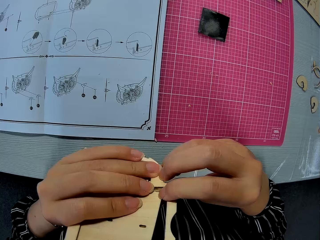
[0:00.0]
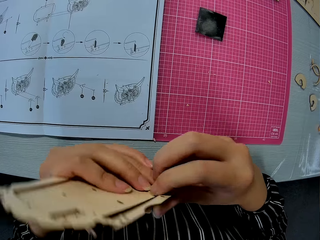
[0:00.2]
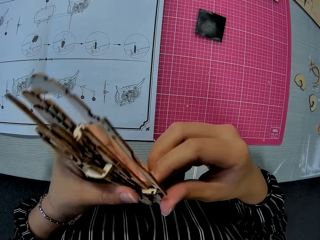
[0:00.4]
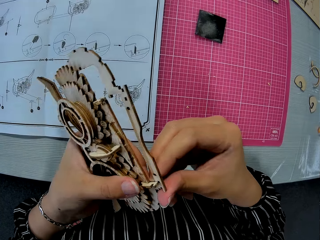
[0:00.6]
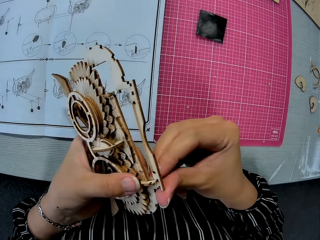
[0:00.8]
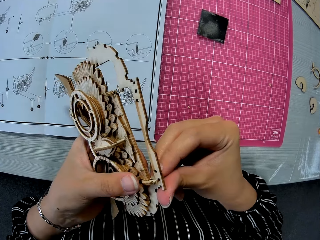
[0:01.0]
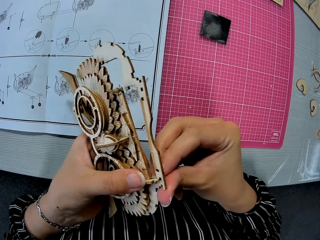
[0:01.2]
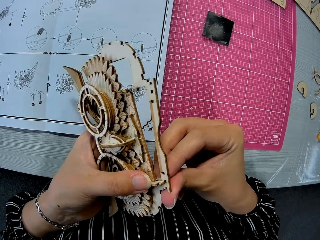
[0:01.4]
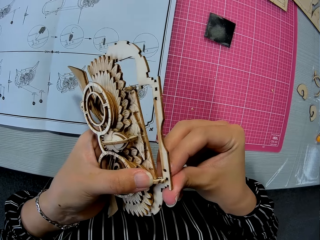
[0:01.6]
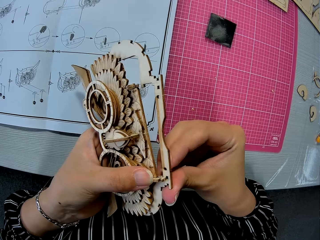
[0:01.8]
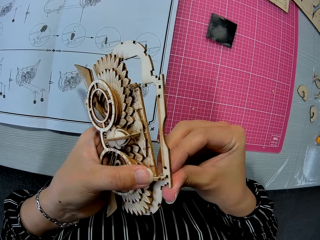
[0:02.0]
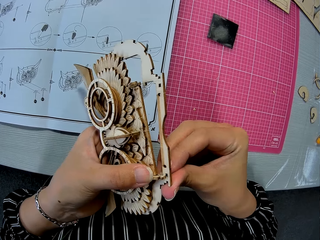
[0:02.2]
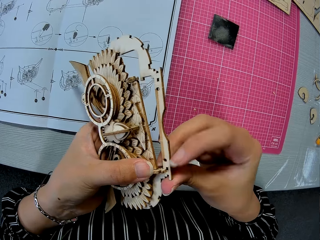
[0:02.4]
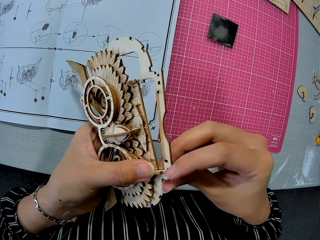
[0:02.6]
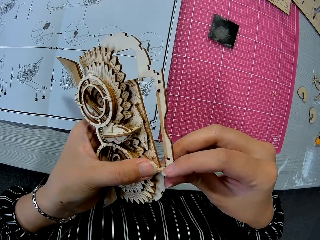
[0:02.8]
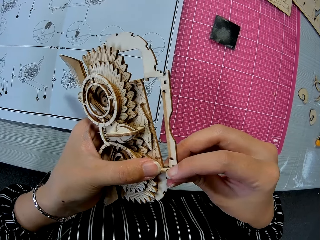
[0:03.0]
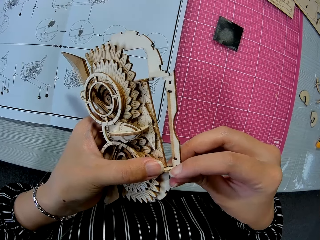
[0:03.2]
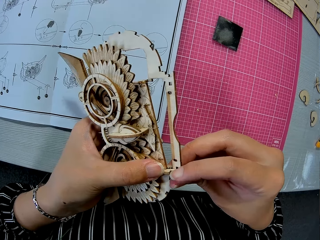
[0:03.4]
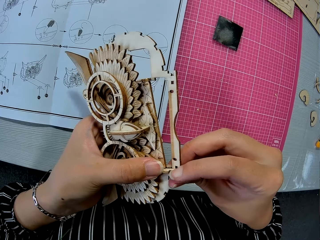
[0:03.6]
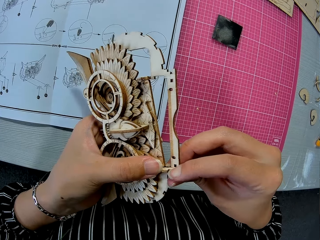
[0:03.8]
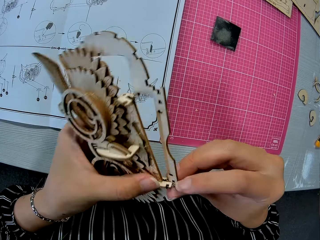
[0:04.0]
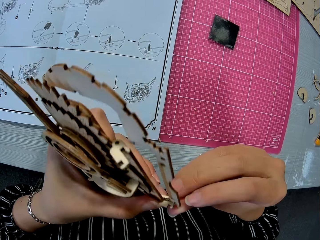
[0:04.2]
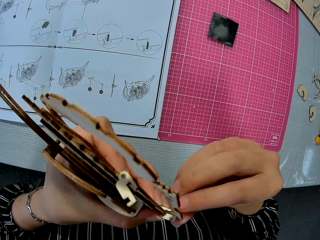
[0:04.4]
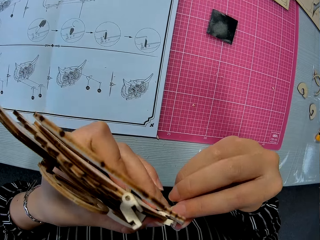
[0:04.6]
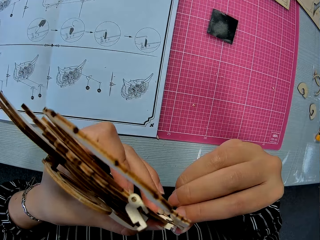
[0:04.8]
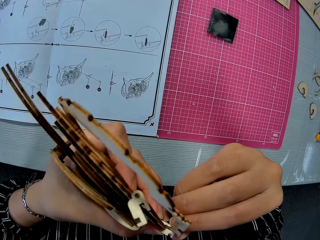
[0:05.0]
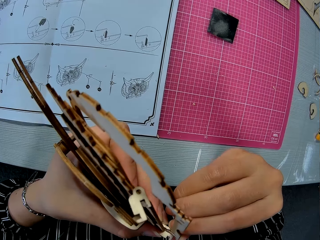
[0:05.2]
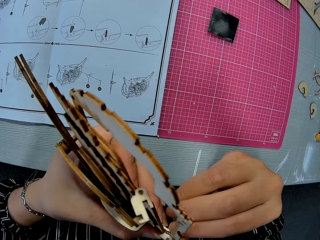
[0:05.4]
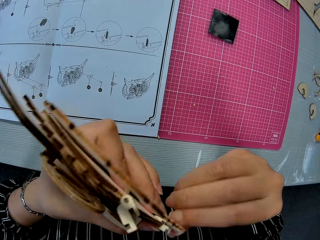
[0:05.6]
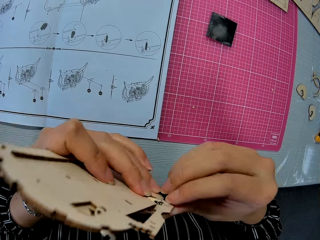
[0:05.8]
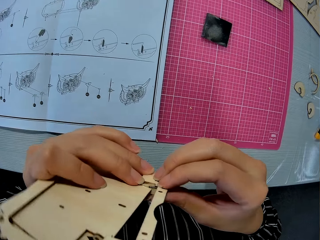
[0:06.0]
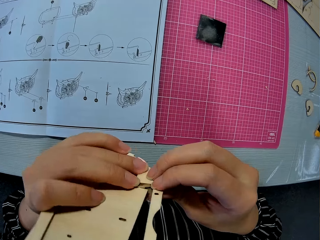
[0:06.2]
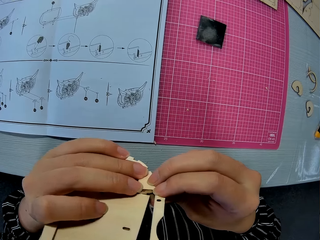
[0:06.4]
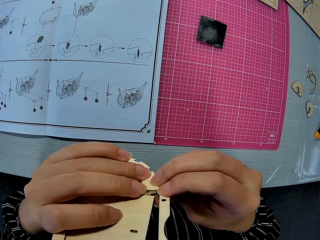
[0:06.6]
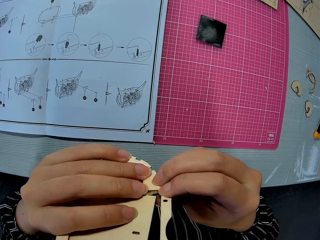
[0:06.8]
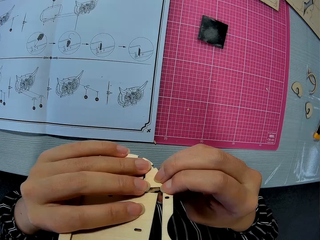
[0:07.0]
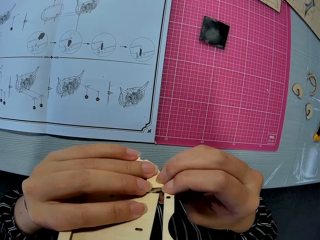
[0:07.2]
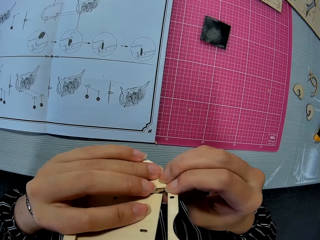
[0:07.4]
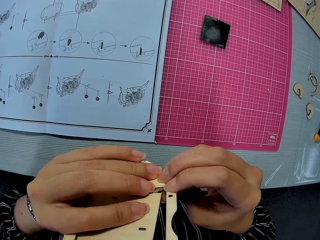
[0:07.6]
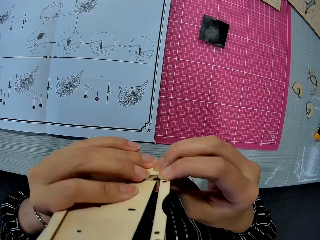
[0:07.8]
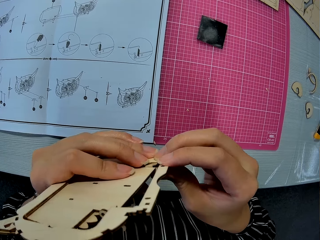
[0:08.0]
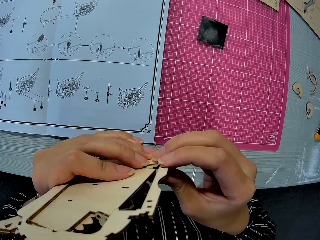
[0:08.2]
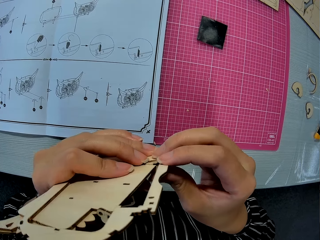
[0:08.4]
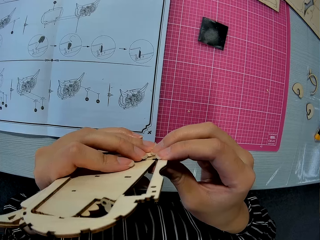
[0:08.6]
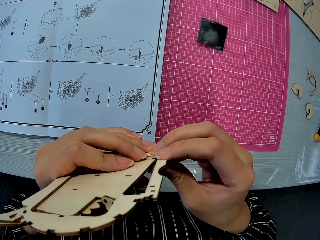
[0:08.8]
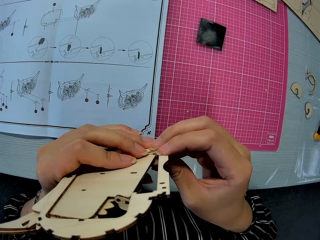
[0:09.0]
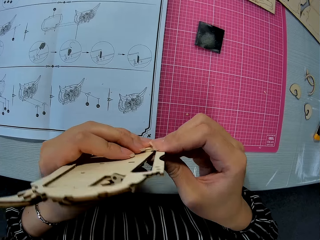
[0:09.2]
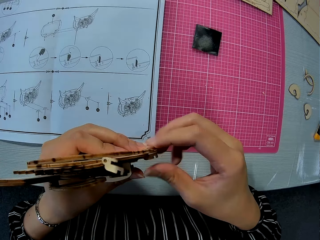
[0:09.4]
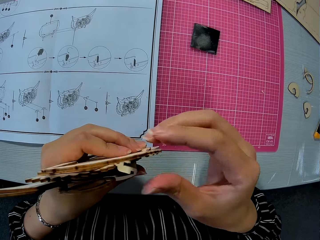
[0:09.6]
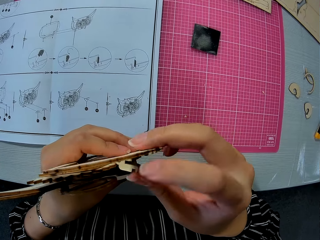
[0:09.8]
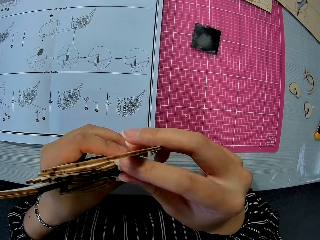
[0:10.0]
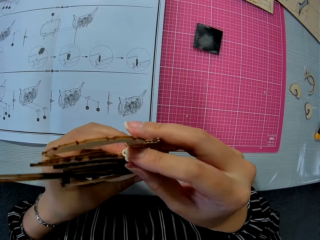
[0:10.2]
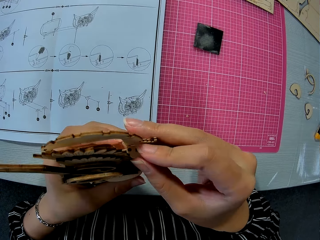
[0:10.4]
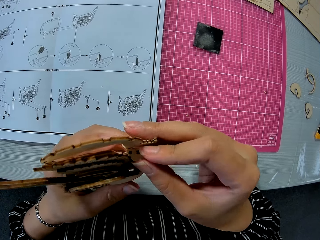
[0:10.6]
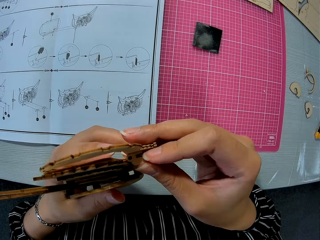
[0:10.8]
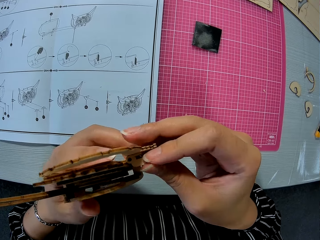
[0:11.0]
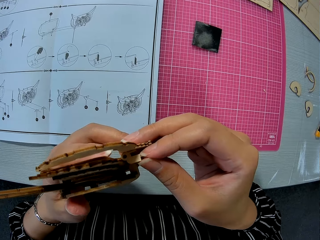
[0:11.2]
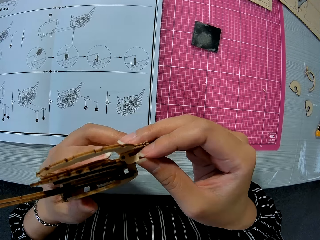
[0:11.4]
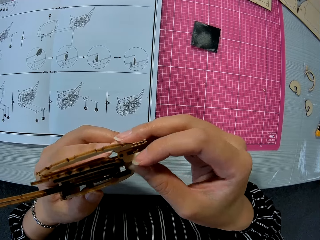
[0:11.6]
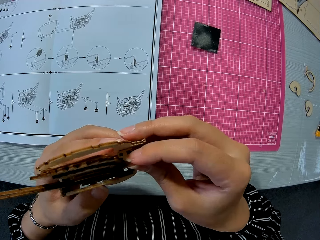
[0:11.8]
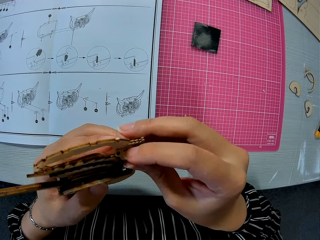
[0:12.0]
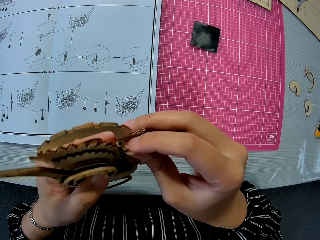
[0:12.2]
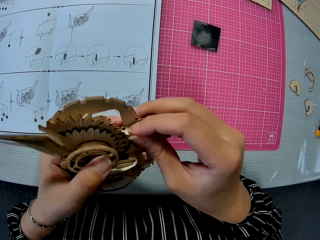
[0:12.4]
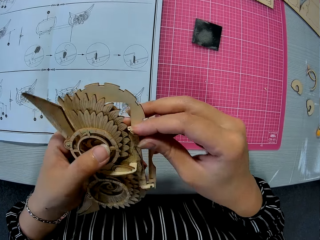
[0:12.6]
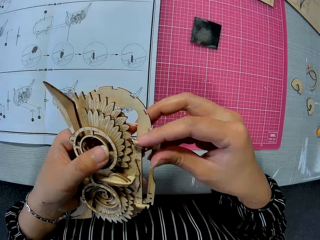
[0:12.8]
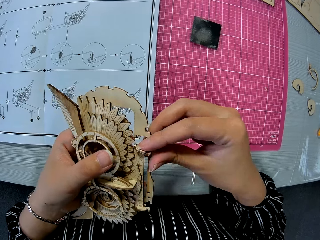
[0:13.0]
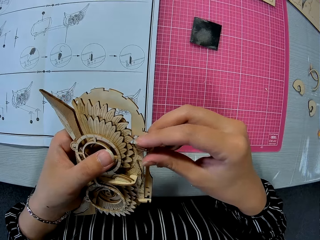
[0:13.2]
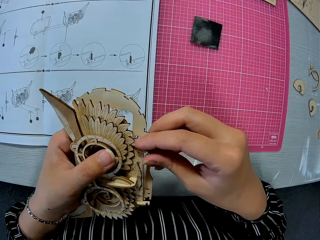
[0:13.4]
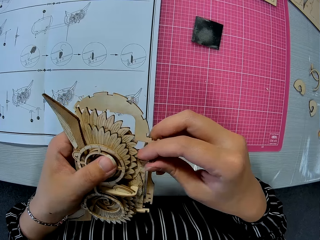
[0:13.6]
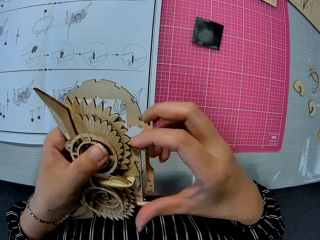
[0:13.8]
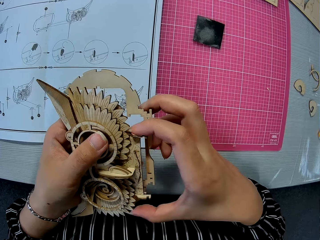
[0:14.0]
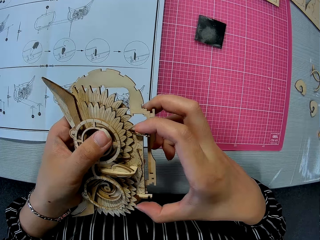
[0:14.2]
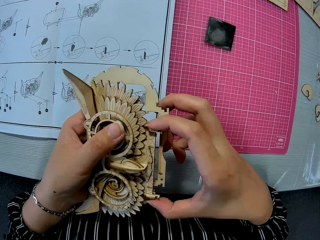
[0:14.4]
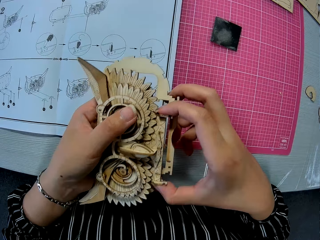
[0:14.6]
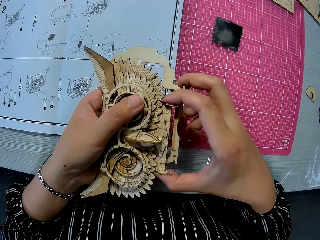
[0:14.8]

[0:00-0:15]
The camera wearer fixes the wooden puzzle. They hold an assembled wooden puzzle piece with both hands. They are sitting at a table. They touch the Rolife 3D wooden puzzle owl. They press a portion of the wooden puzzle. They touch a pointed part.

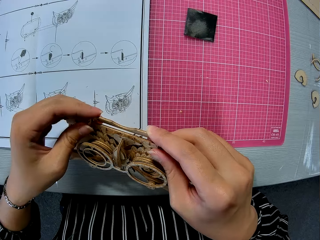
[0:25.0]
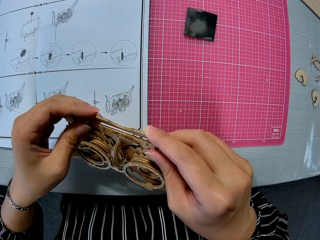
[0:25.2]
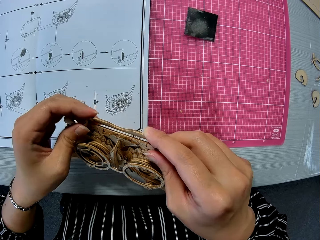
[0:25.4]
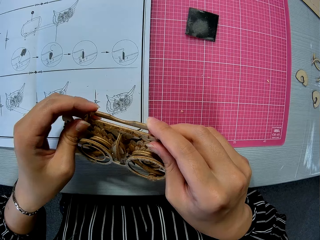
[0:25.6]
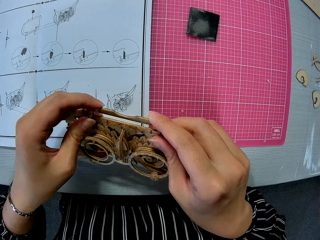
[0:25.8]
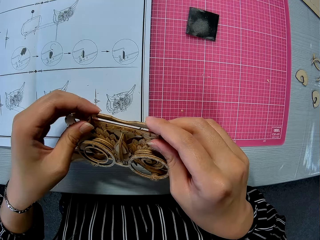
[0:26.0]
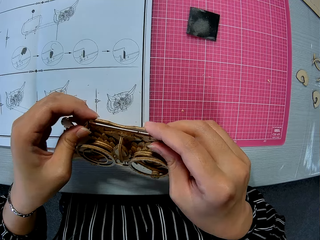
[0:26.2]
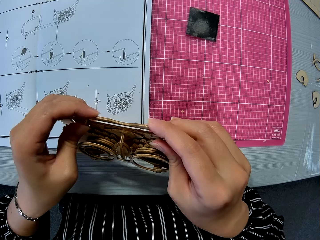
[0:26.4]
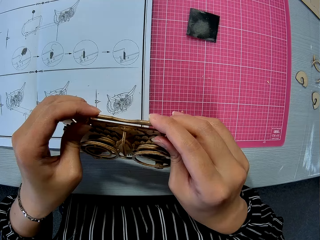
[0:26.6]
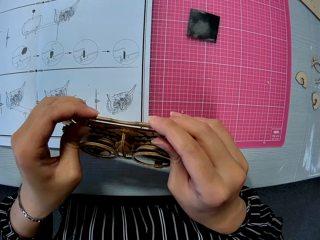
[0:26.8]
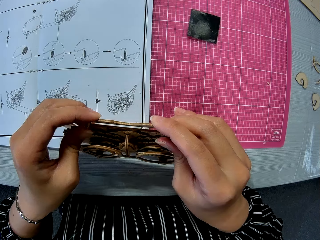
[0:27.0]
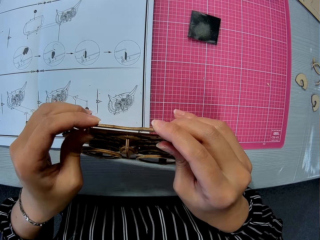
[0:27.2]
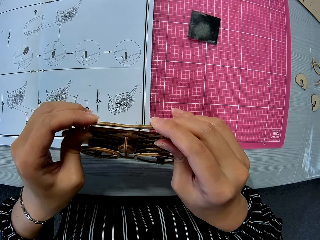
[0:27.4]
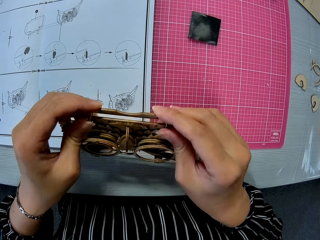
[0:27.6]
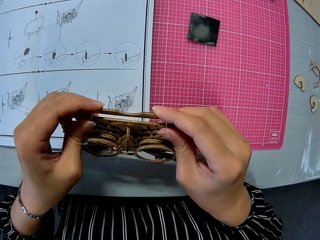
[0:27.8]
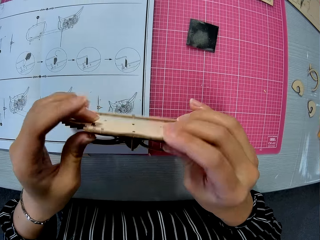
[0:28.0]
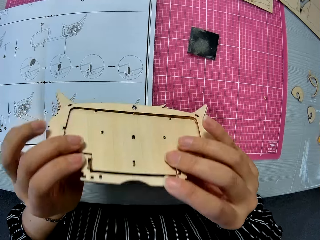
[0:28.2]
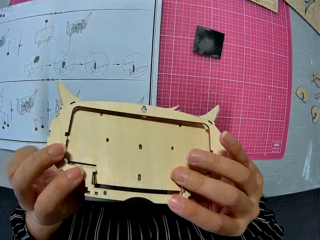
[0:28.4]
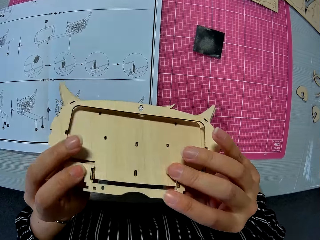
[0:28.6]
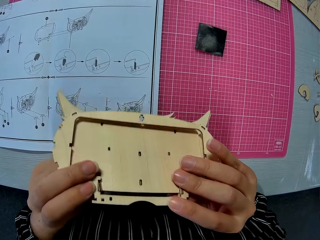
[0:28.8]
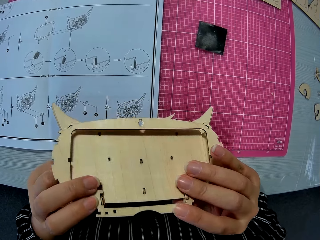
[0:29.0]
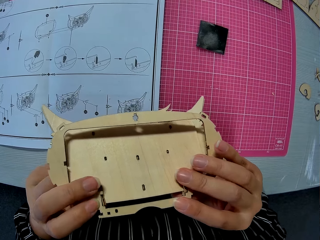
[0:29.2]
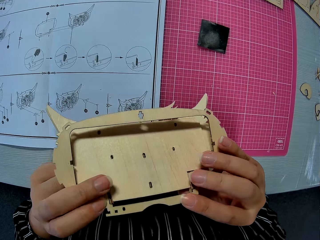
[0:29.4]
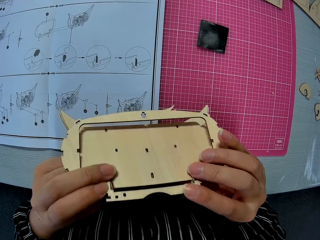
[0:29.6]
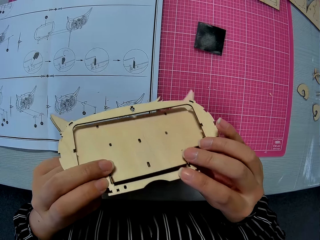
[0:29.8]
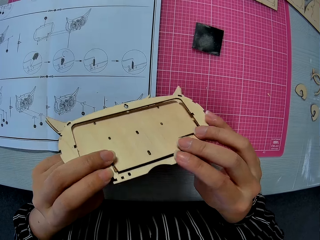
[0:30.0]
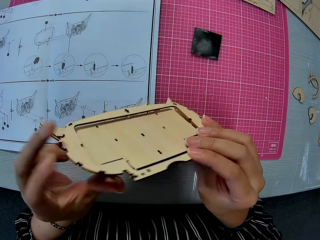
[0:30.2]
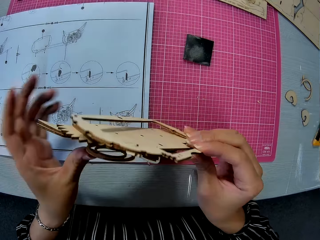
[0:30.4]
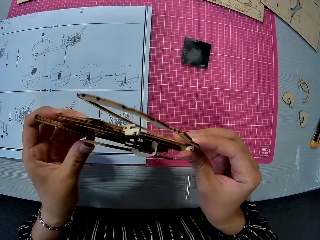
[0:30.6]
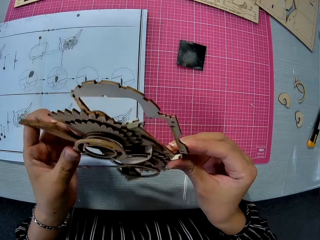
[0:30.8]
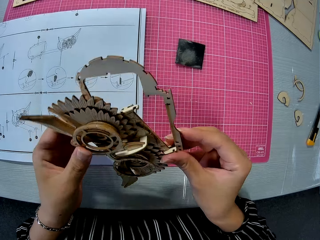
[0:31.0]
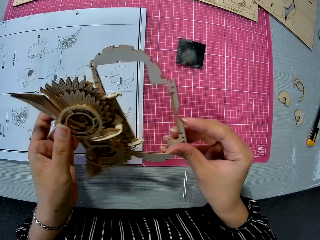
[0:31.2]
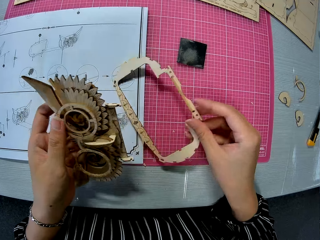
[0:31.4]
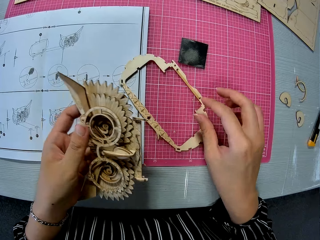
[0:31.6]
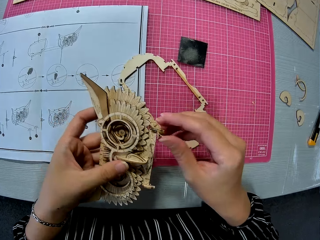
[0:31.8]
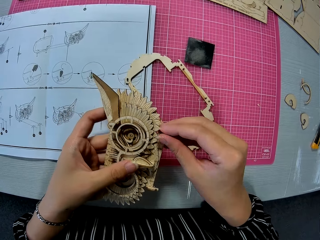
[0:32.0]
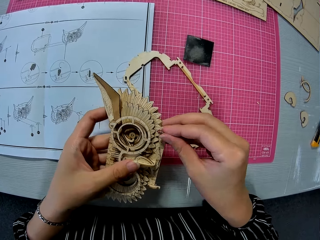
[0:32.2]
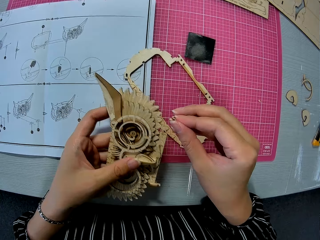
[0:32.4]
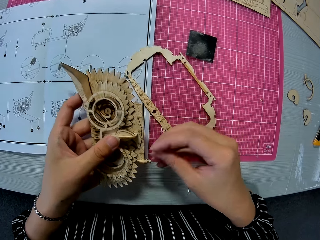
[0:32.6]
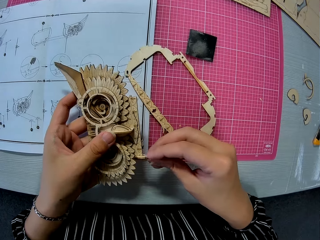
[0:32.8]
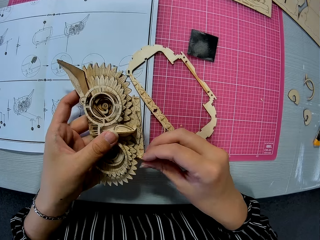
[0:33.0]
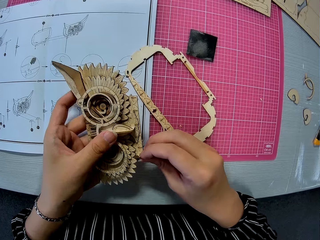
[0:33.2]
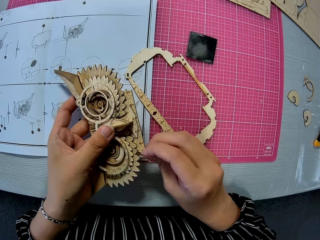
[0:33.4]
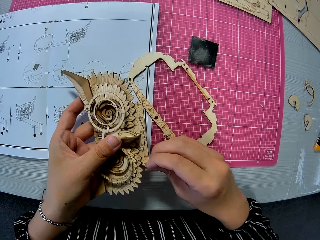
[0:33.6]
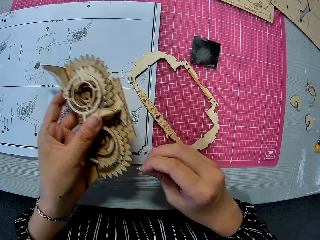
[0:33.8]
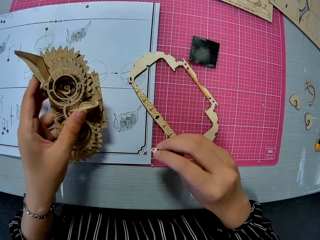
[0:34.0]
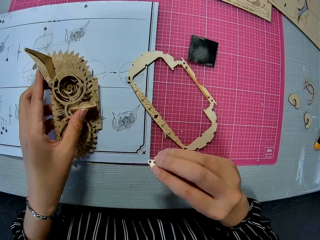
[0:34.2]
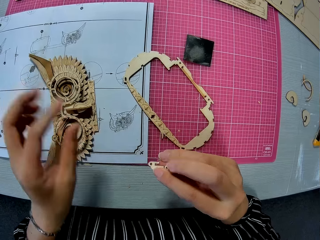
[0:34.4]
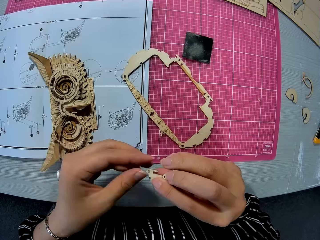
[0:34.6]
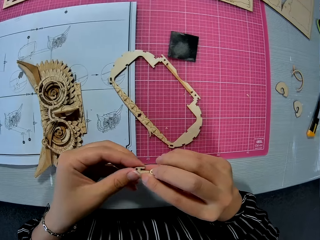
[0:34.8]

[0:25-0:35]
The camera wearer turns the Rolife 3D wooden puzzle owl. She removes a wooden piece from the assembled piece. She drops the wooden piece on a cutting mat on a table. She removes two small wooden pieces from the assembled puzzle piece. She grabs a pointed part of the puzzle. She drops the assembled puzzle piece on a paper instruction on the table. She holds one small wooden piece with her left hand.
